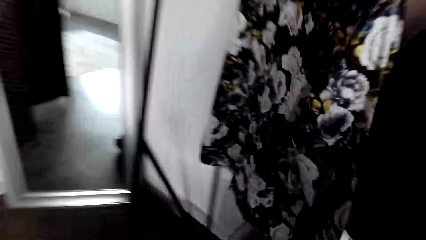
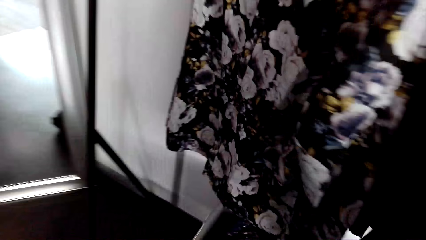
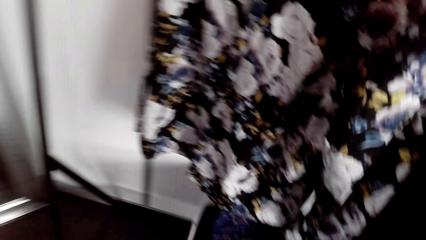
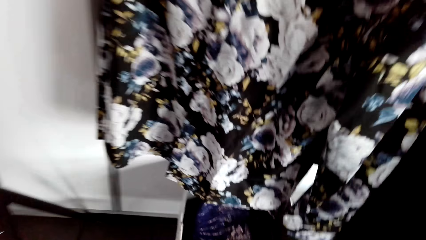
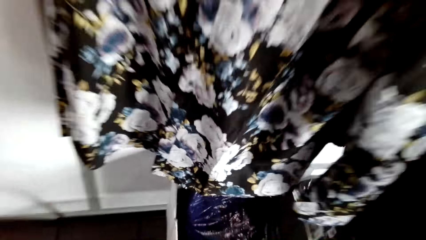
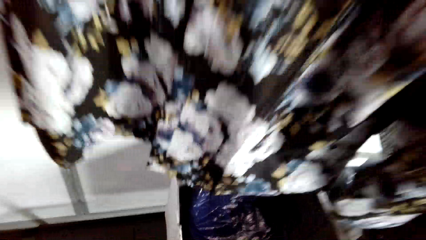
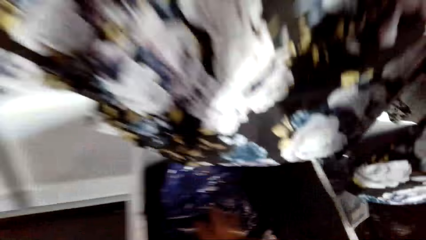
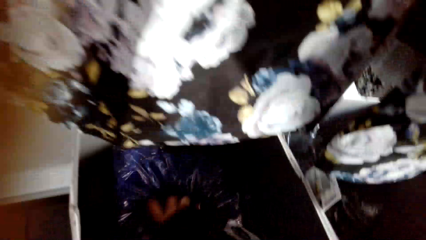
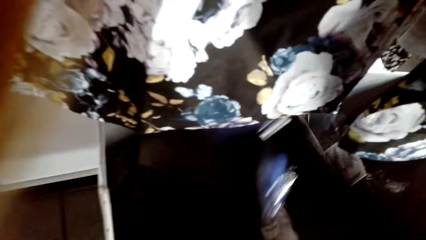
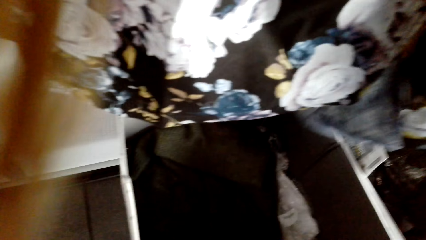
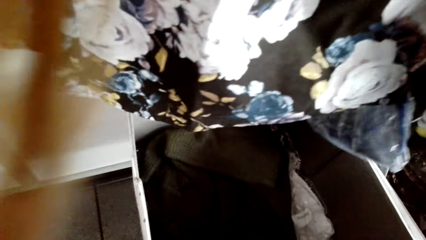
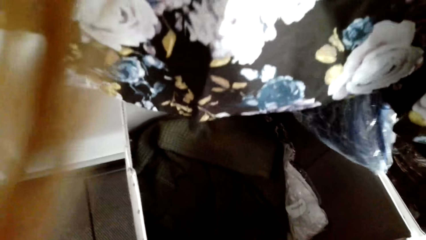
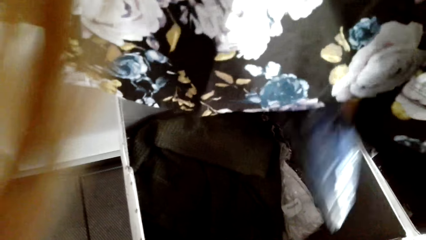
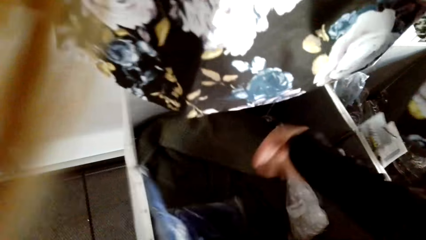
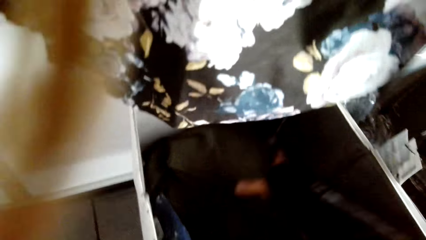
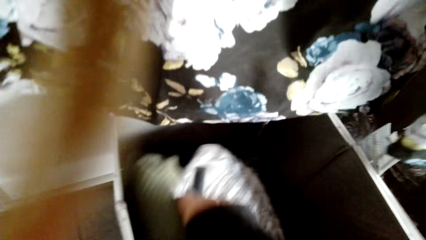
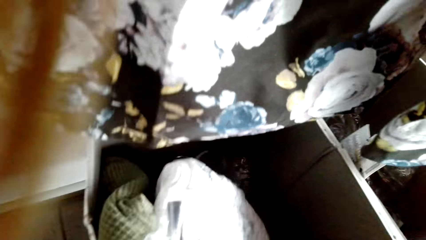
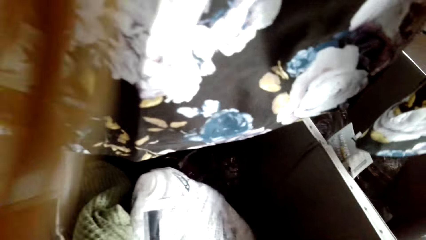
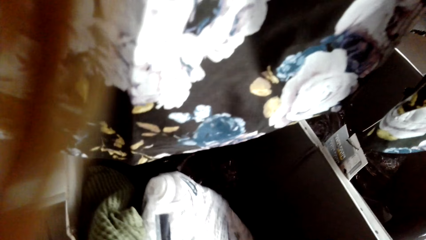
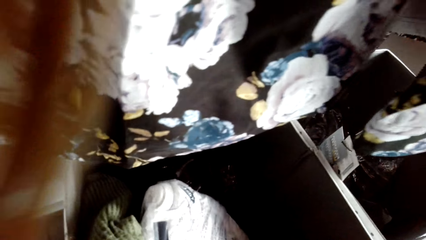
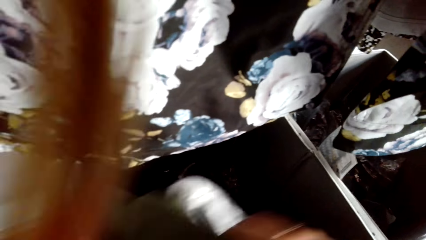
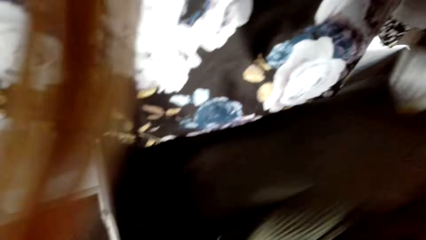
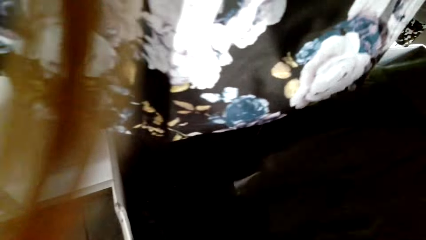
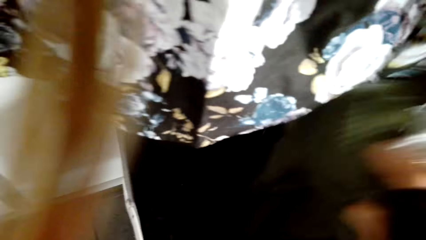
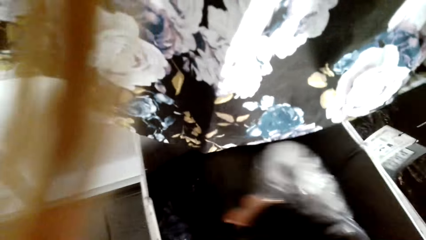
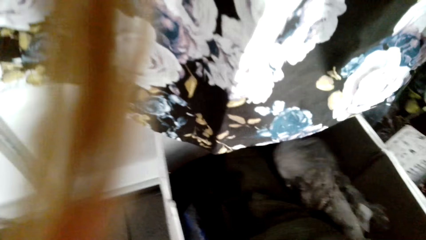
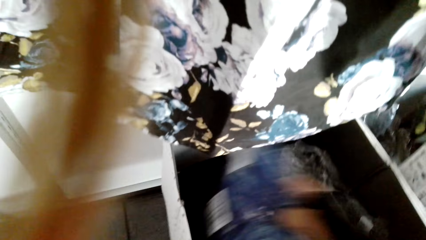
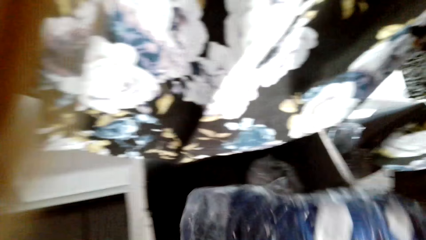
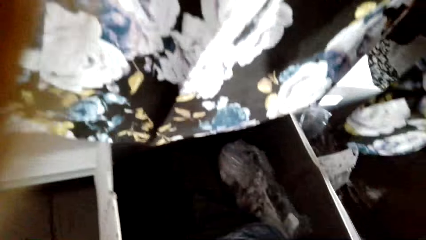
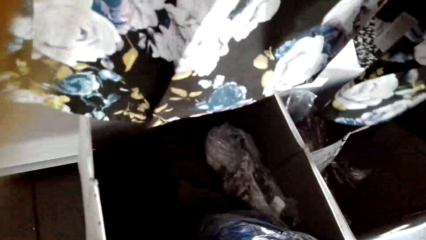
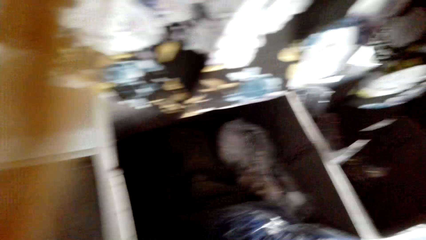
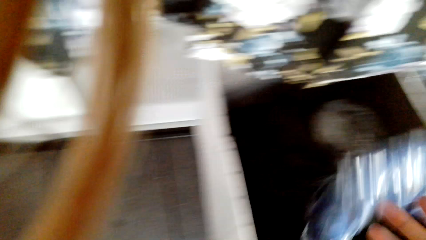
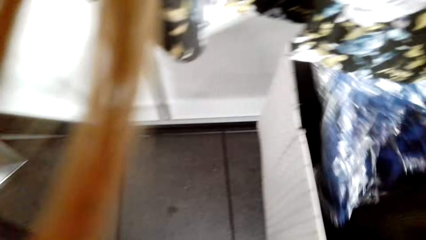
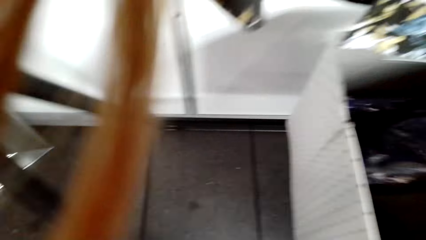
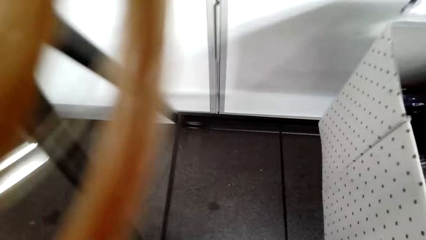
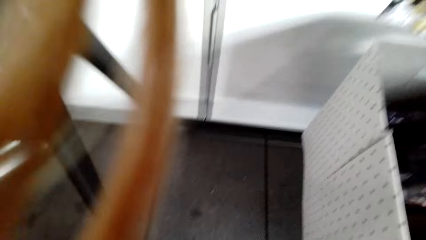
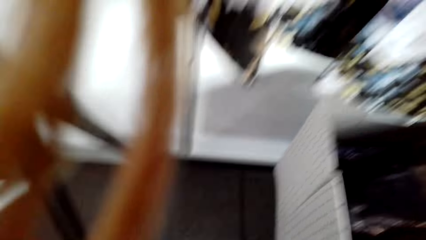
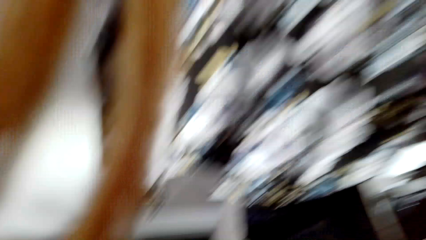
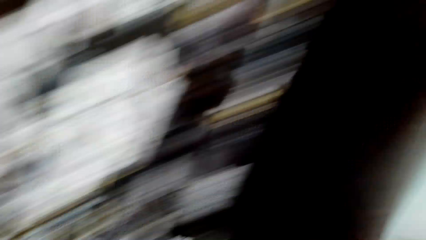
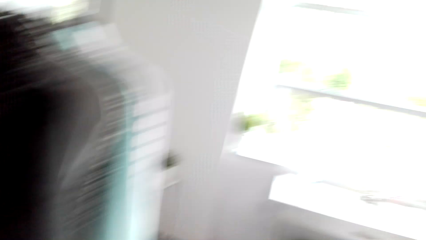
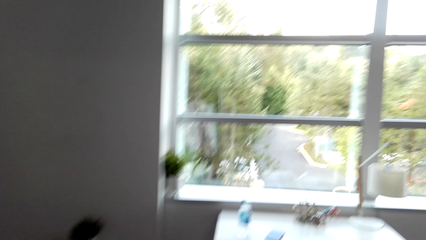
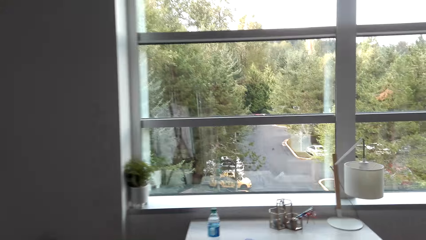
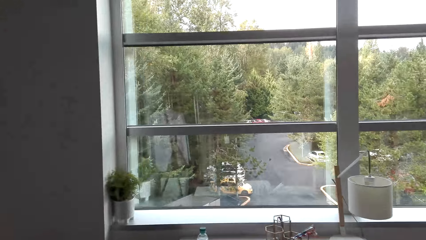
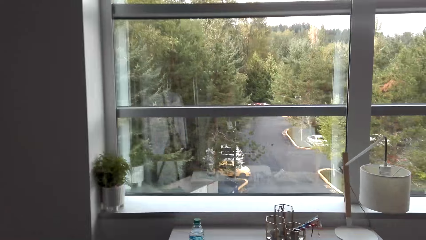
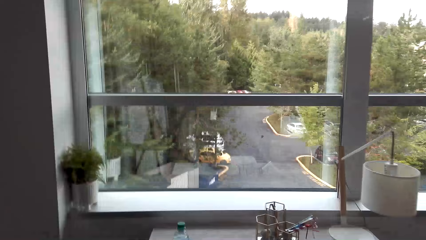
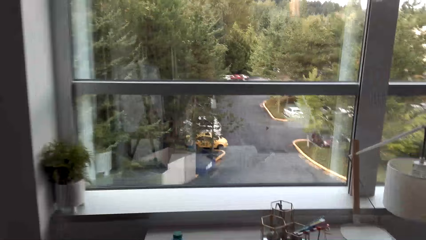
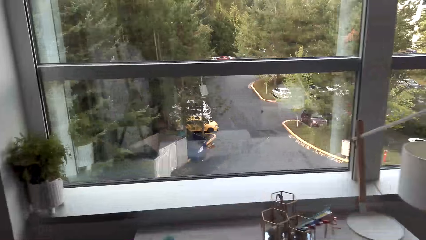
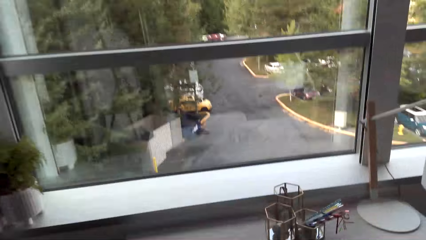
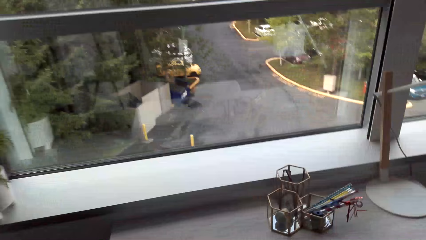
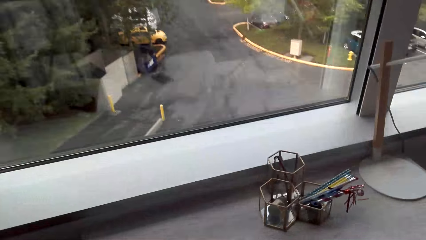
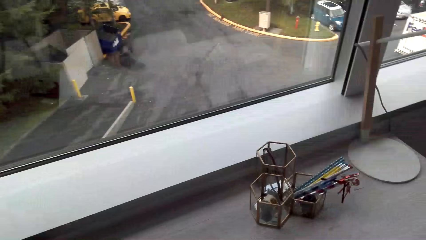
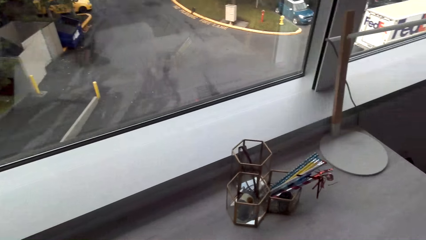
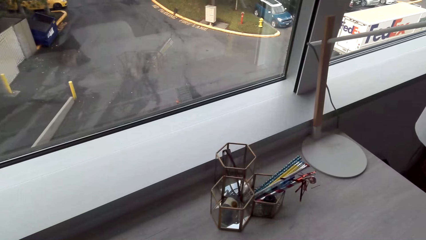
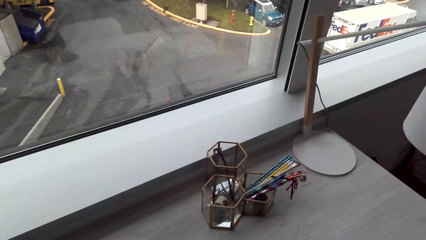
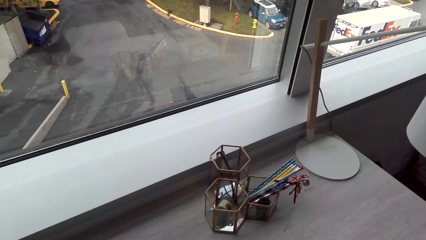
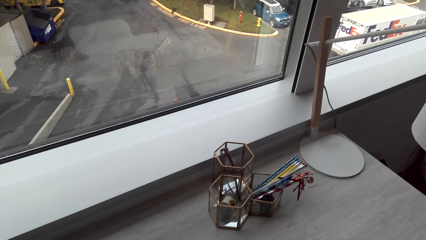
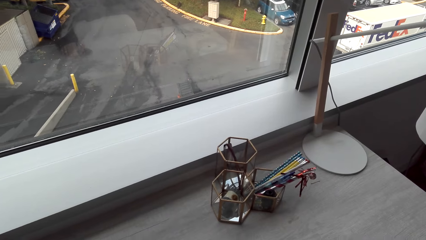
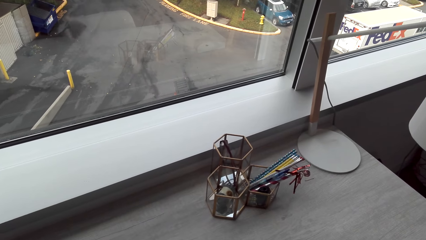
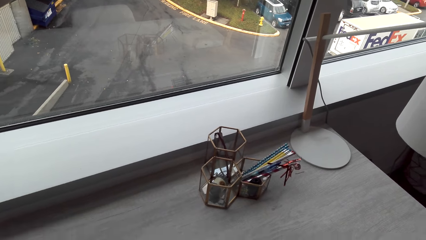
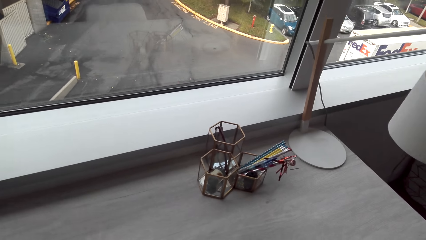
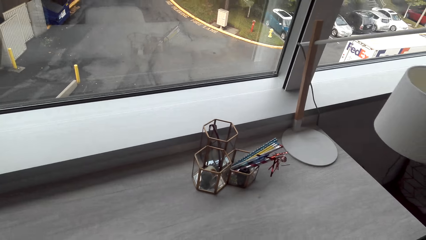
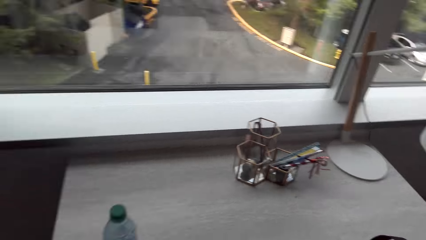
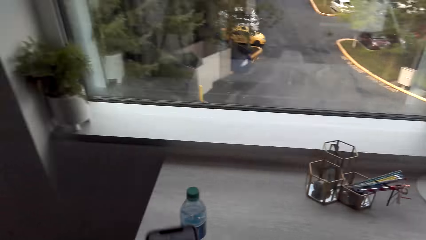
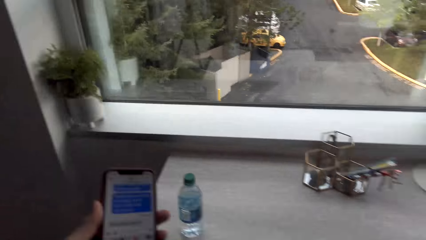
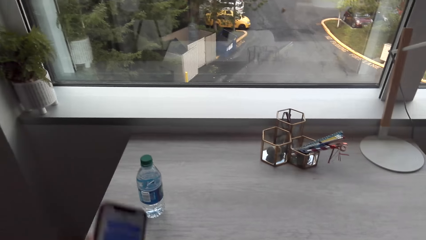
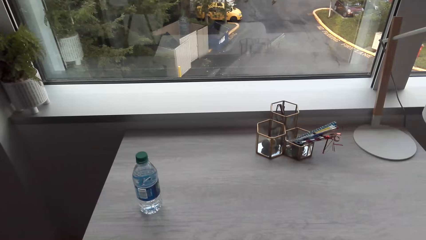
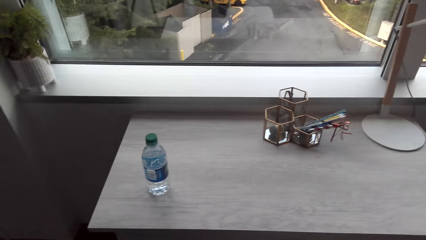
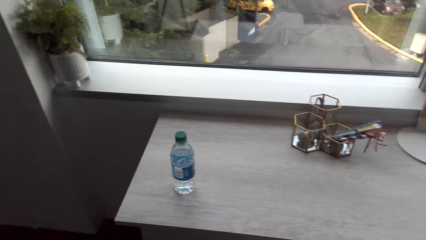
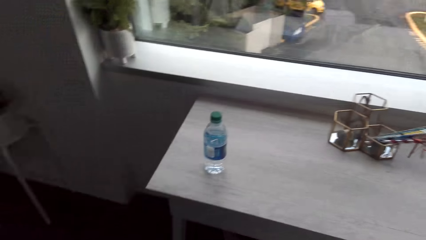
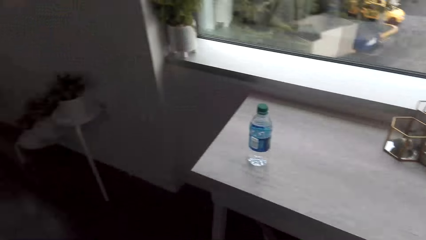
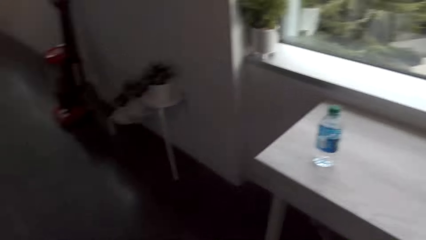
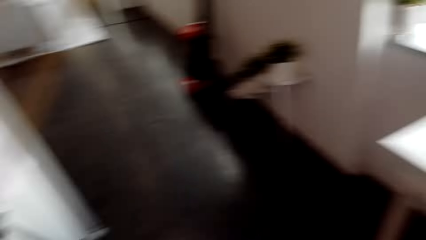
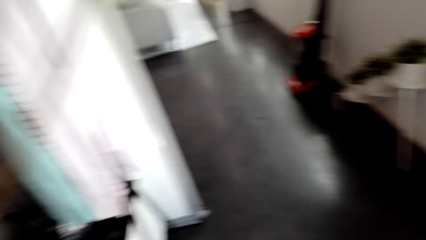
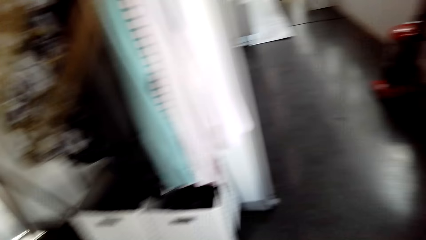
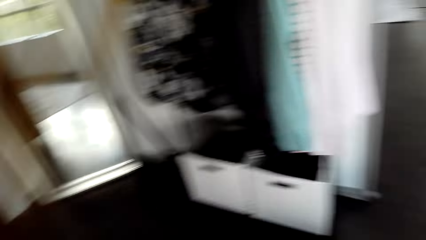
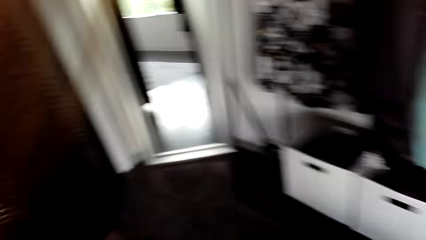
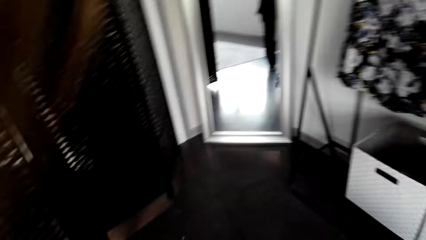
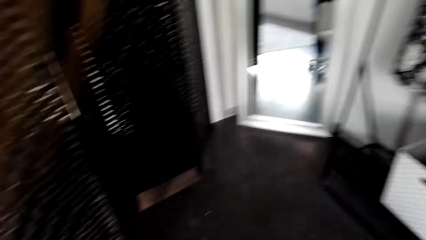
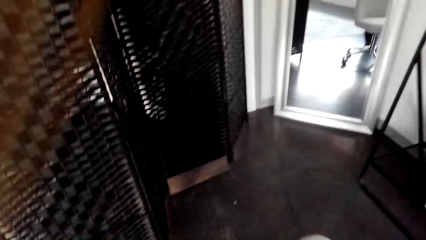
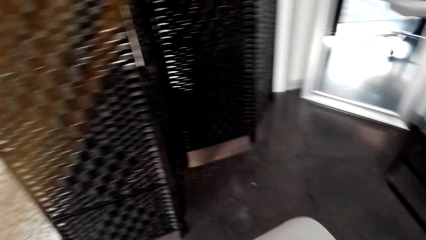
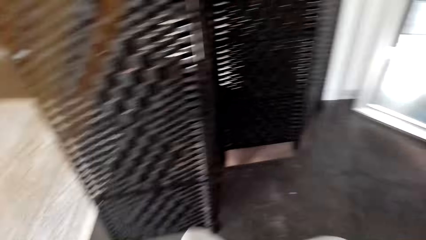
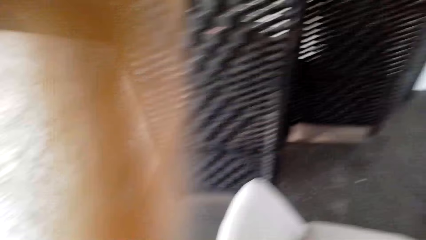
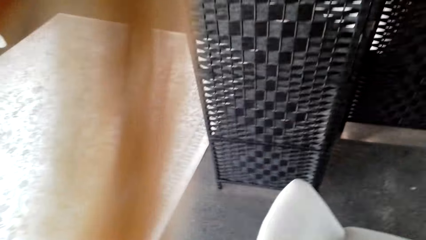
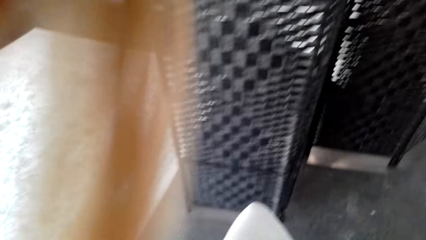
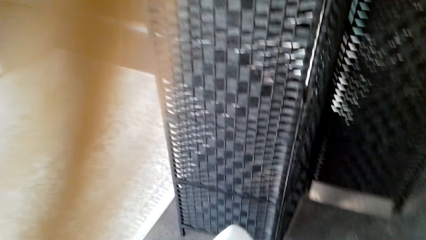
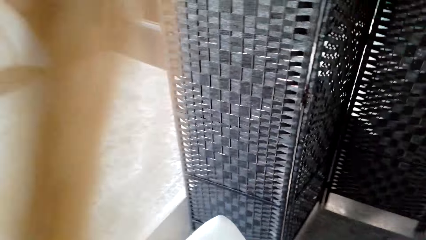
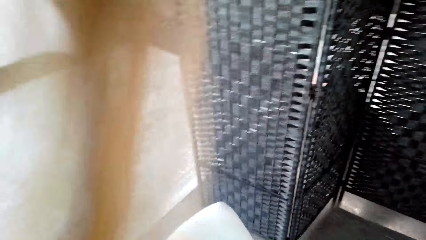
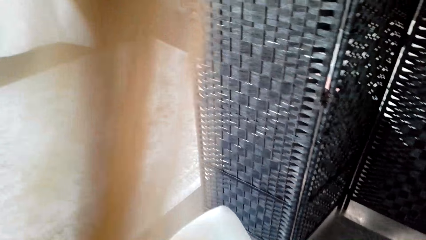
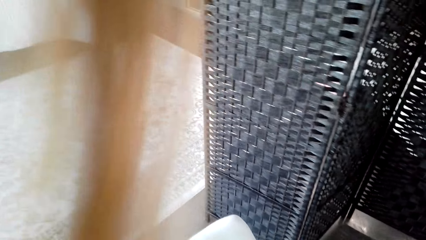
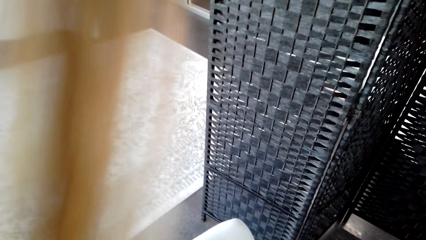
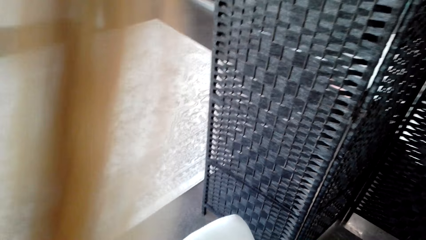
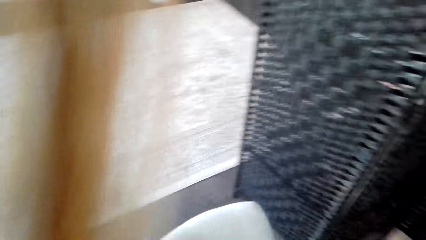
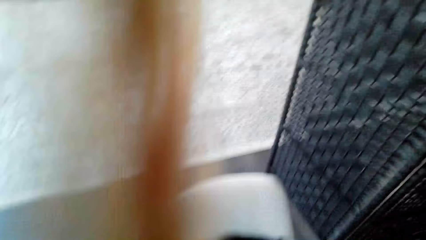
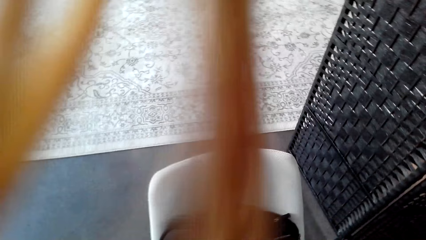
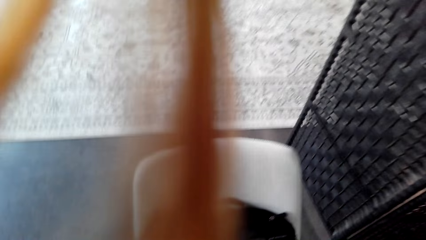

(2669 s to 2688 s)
The camera wearer touches the polythene. They pick up the cloth. They check the clothes. They walk around. They look around.
